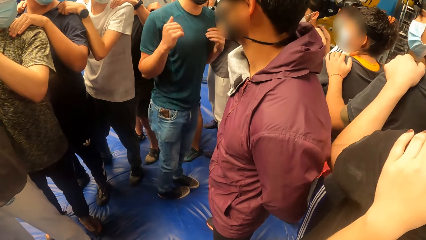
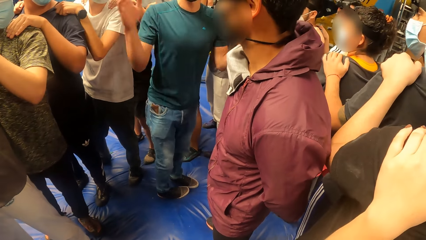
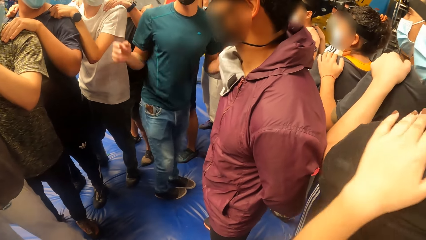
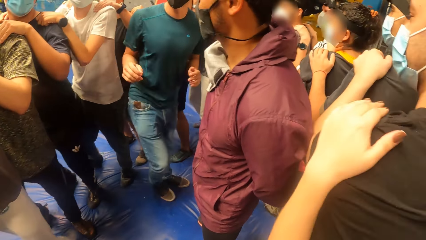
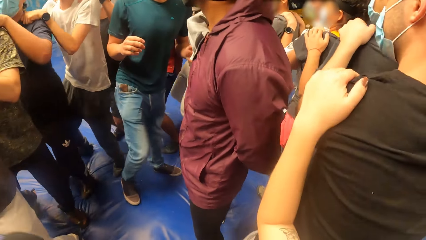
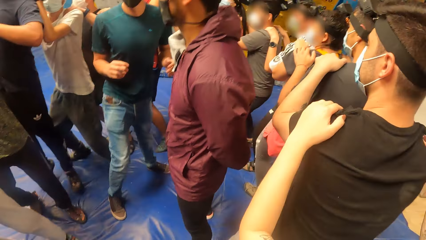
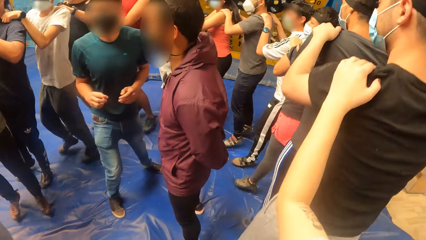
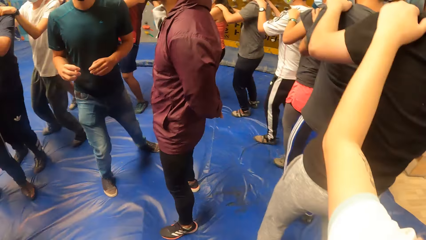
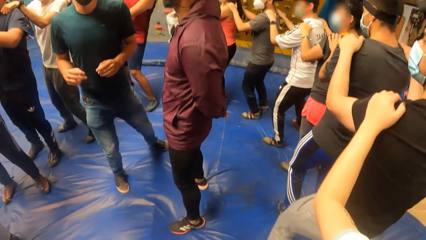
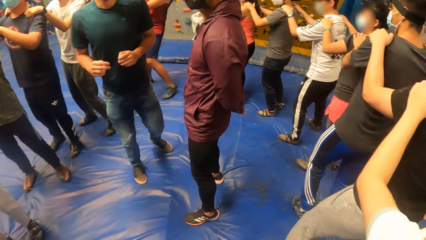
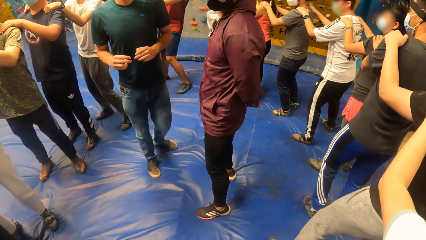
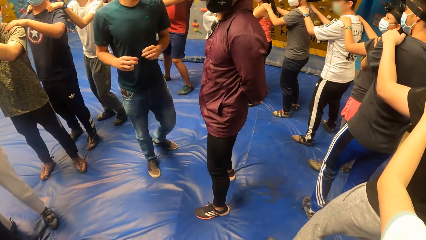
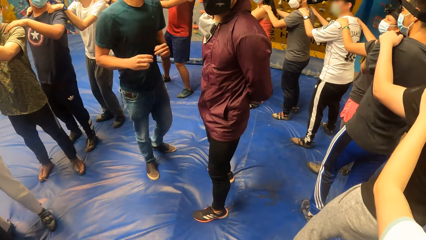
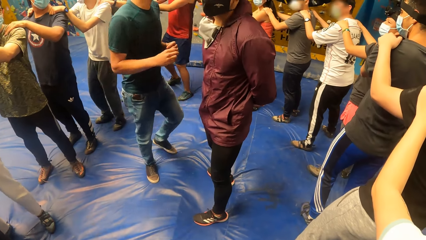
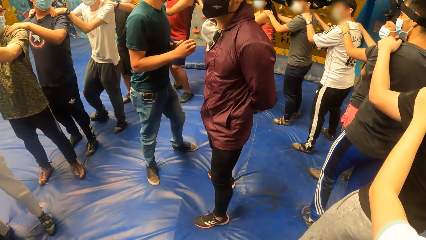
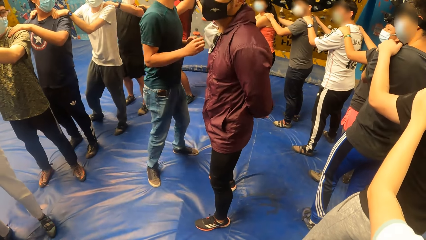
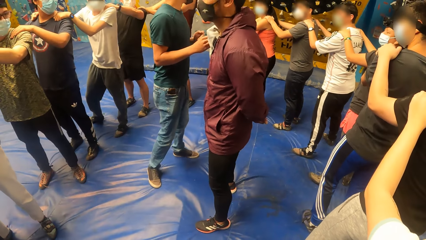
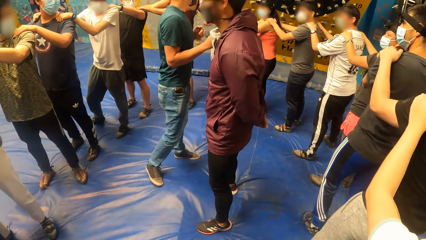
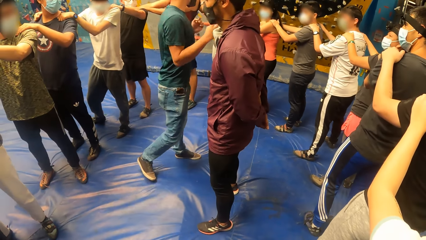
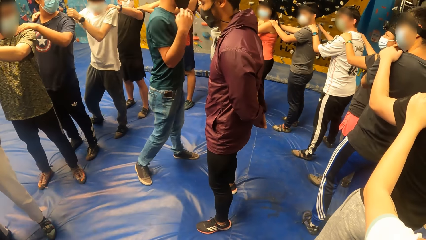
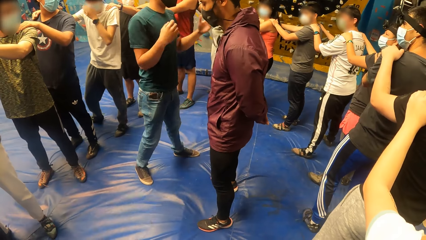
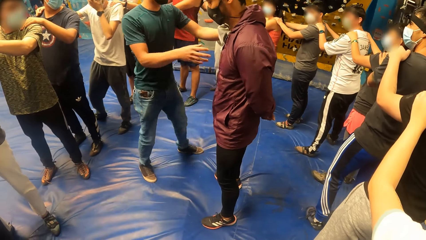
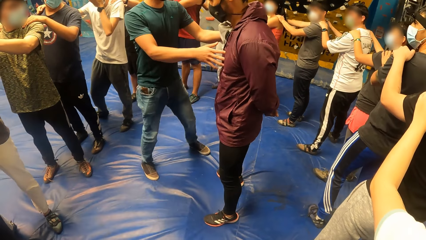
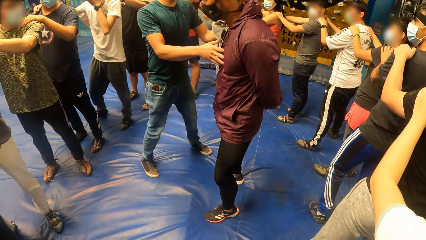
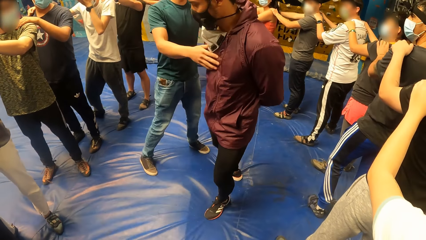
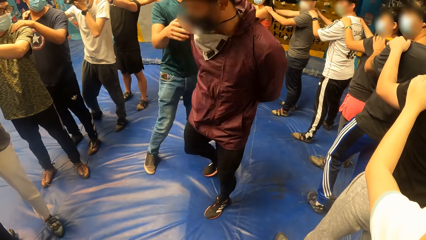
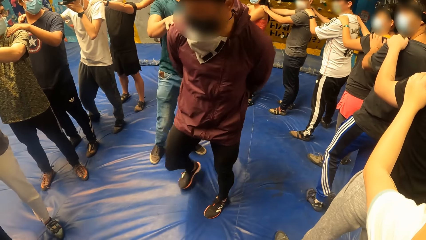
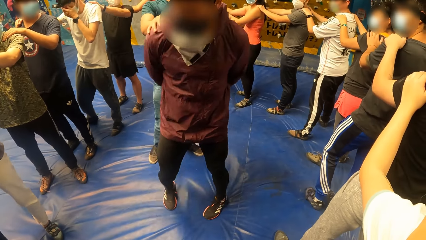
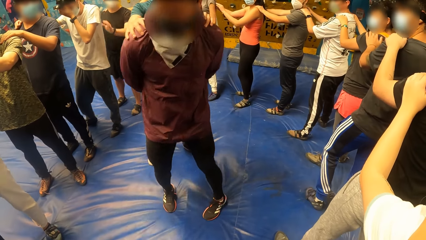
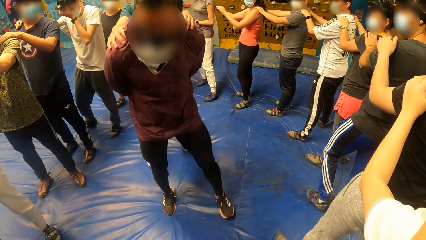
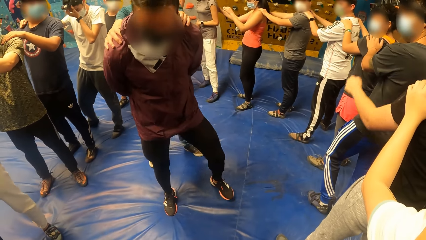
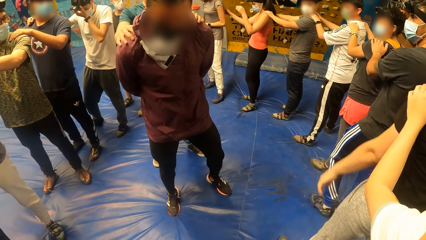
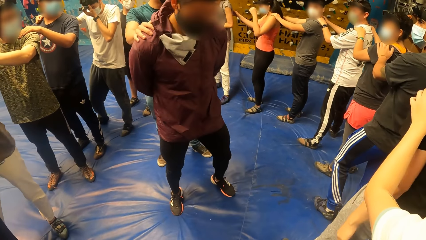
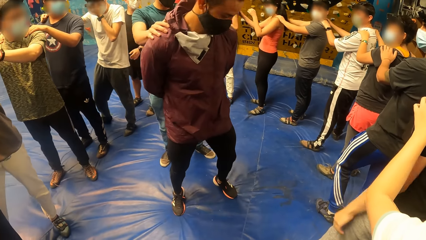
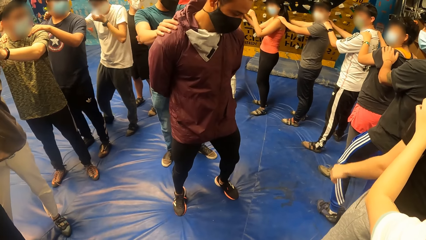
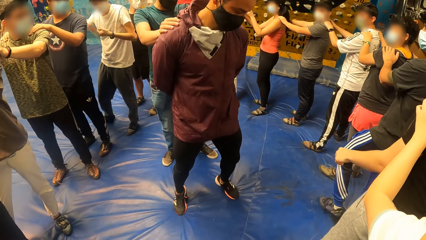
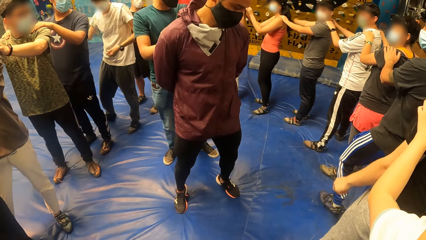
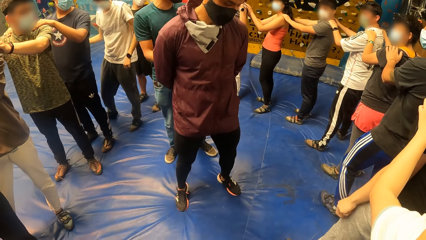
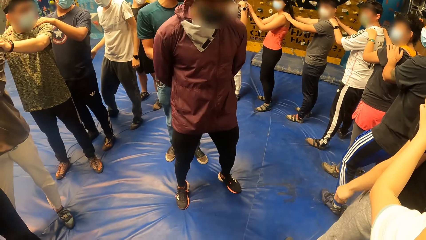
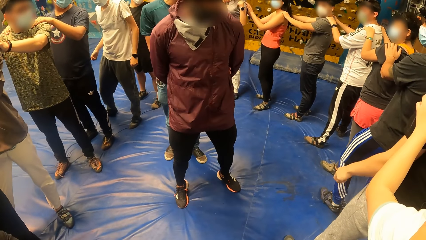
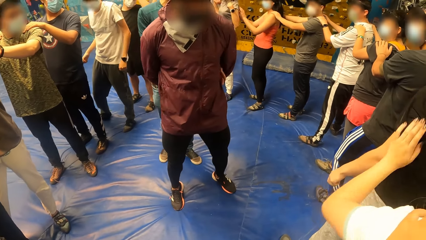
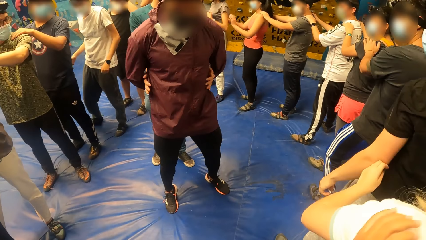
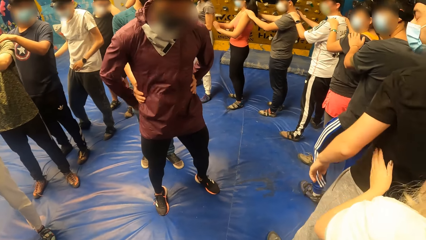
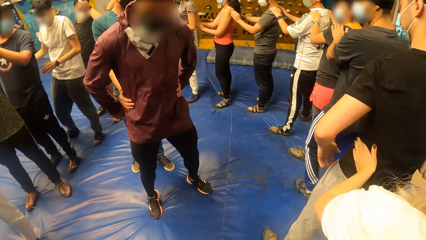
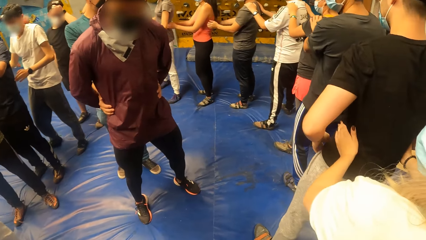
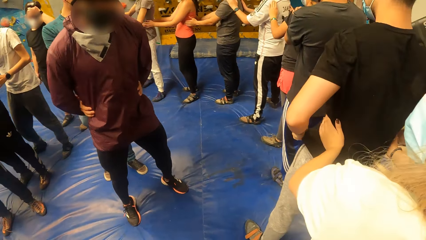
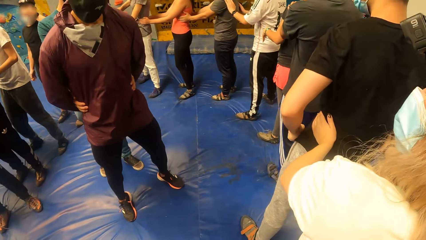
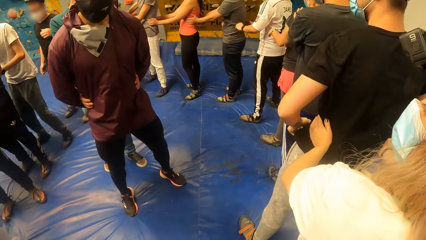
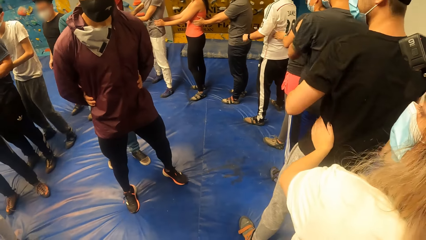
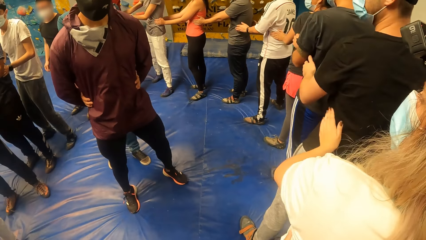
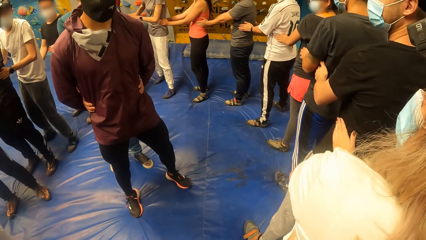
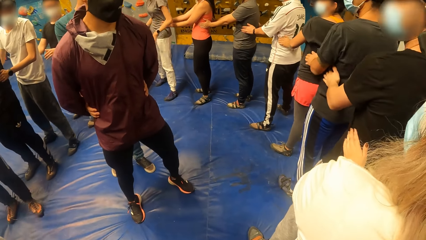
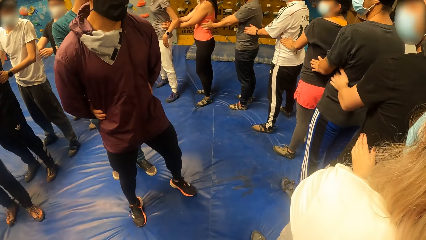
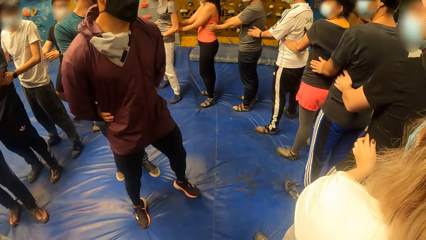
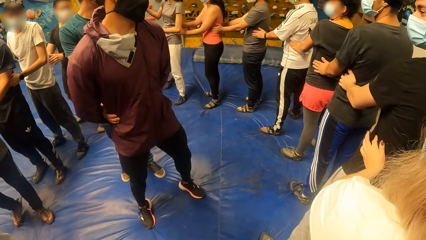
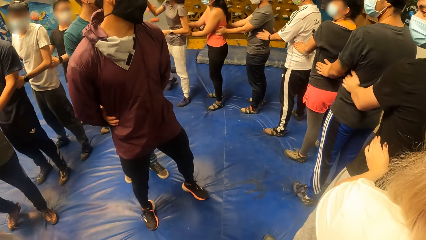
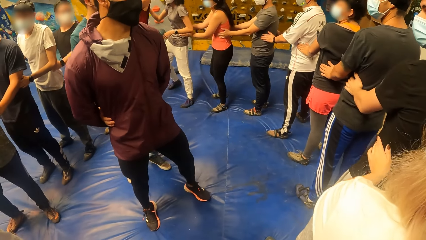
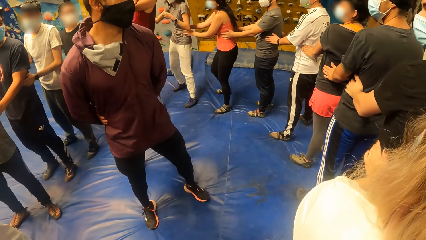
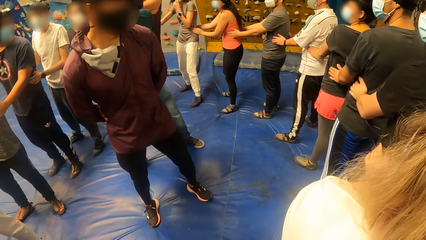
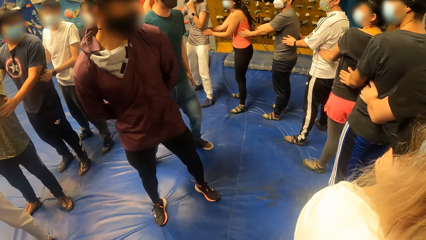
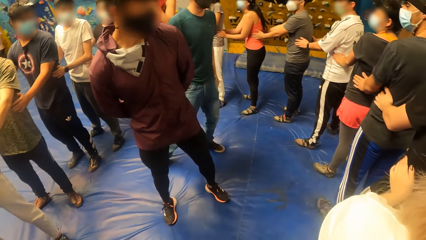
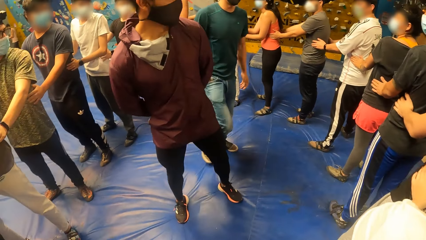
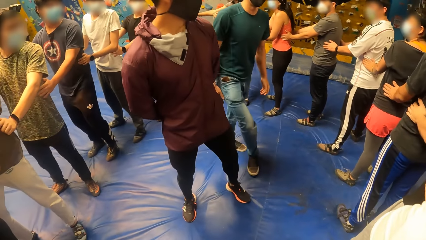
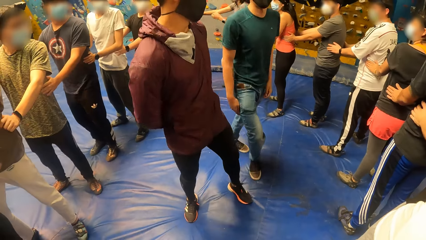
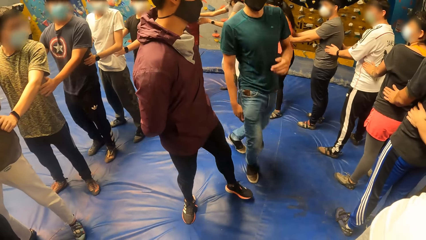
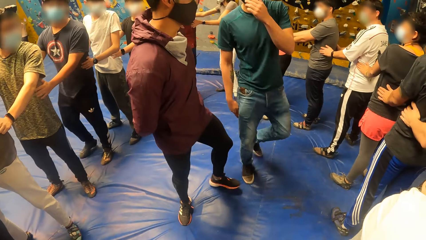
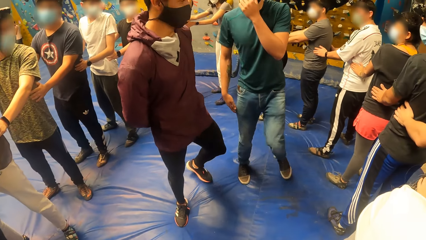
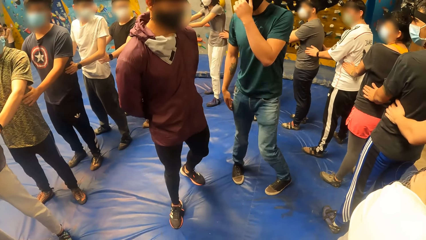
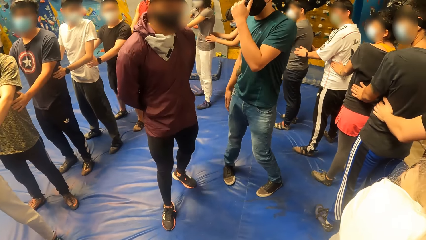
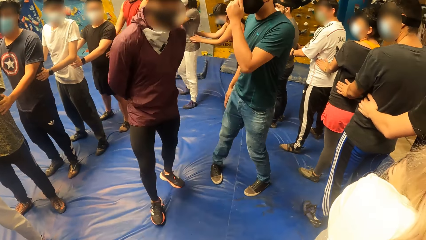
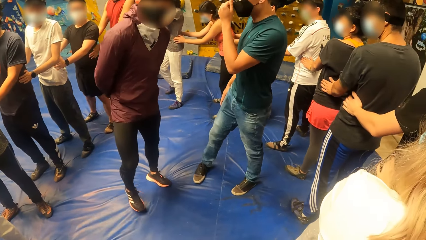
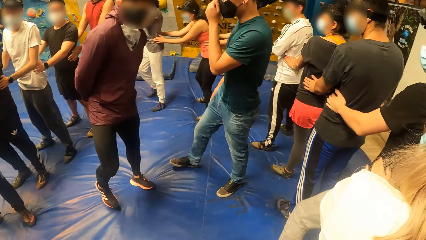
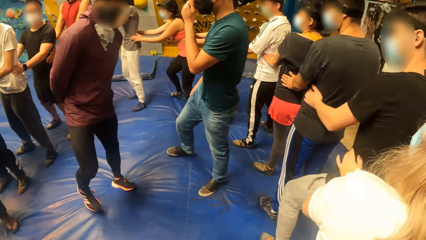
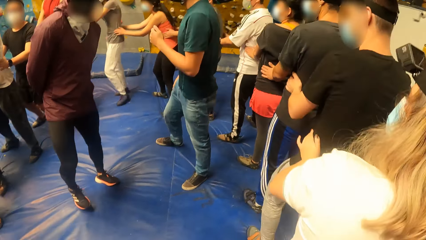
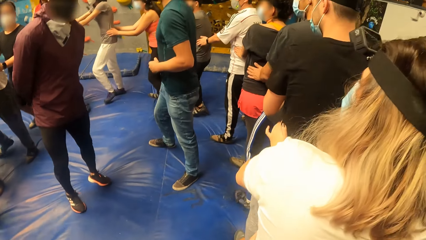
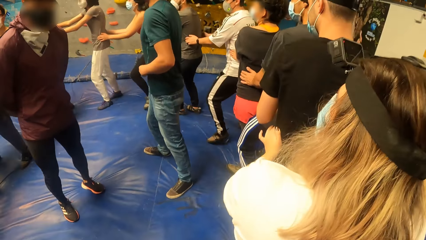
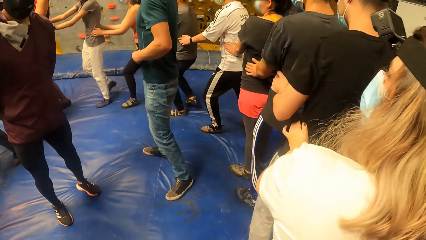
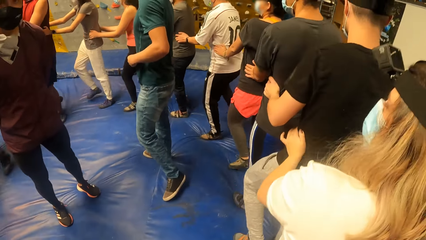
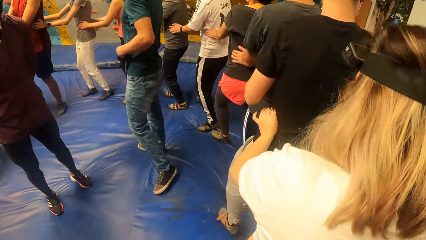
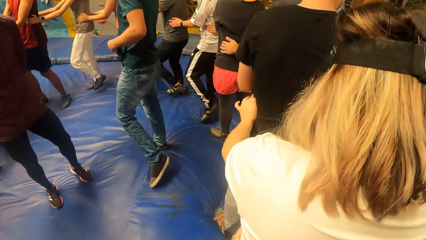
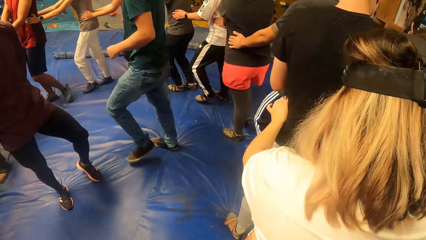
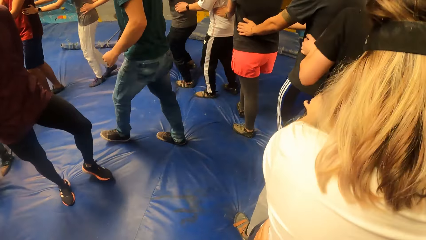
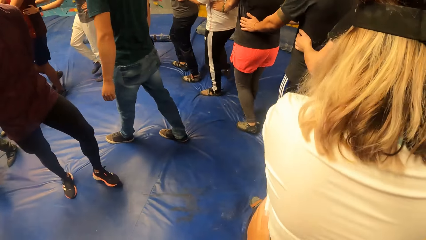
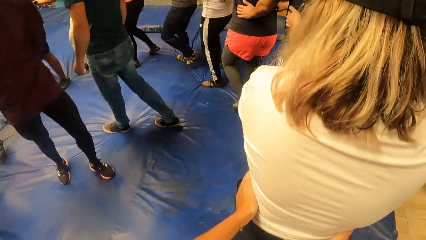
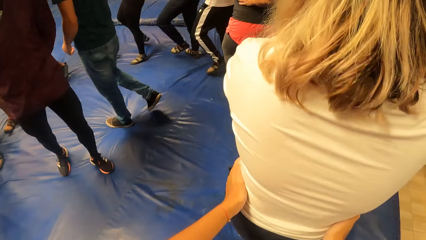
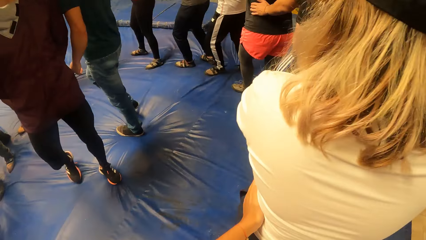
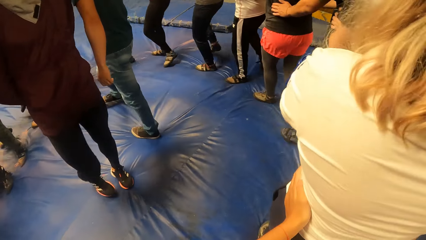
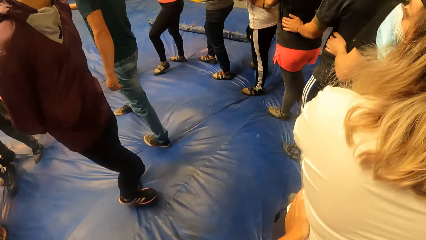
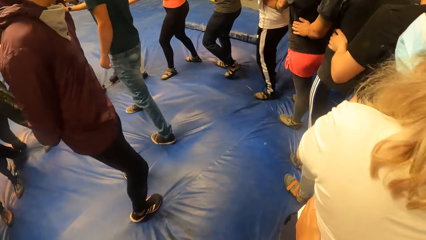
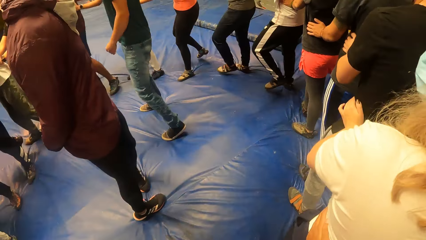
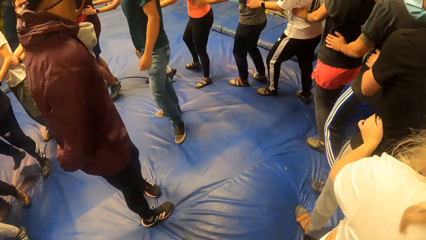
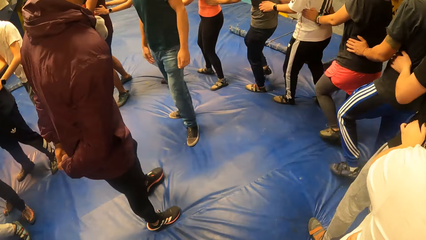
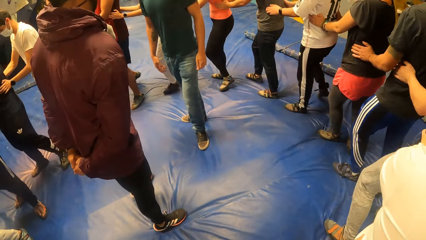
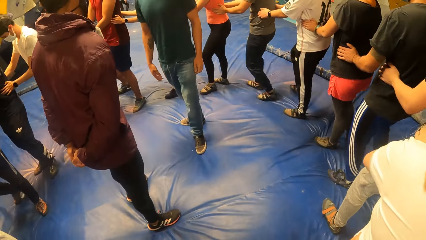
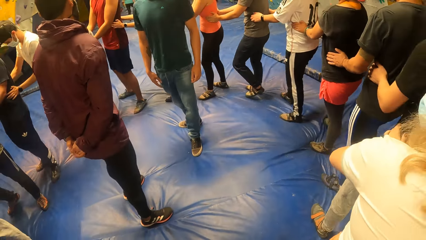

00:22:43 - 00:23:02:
The camera wearer exercises with a woman and jumps. A man turns another man with both hands. A person touches another person. The first man holds the other man on his waist with both hands. The first person touches a face. The camera wearer walks with a group of people round the first man and the other man. They hold another woman's waist with both hands. The other person turns around.
